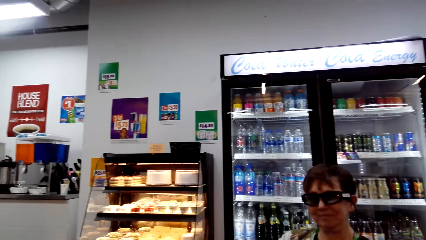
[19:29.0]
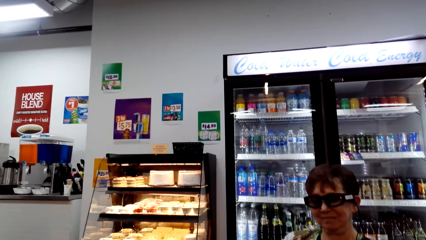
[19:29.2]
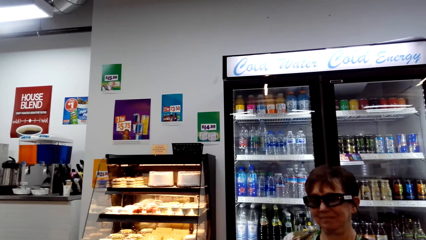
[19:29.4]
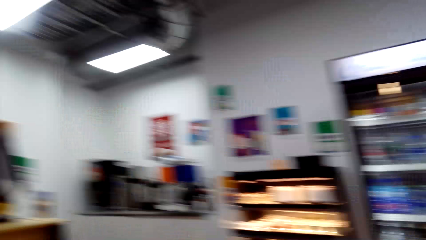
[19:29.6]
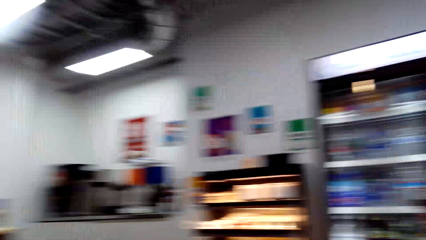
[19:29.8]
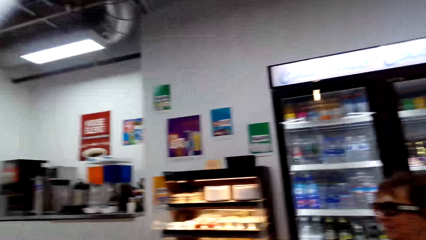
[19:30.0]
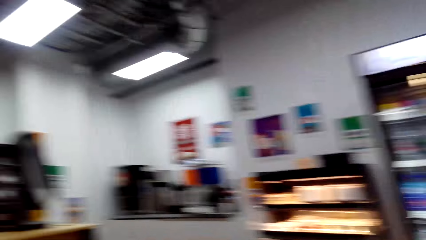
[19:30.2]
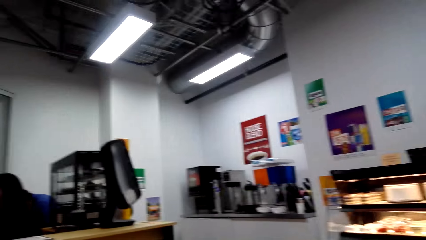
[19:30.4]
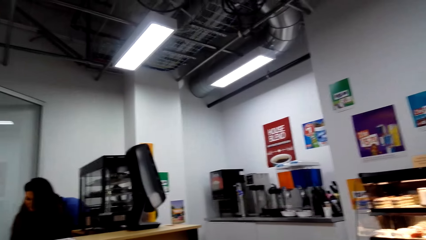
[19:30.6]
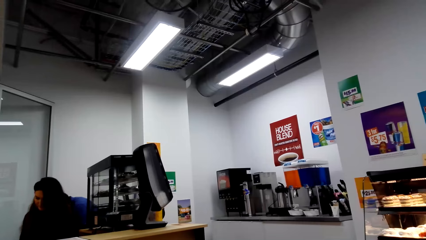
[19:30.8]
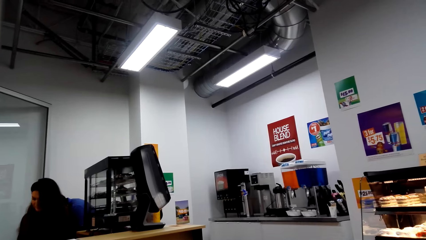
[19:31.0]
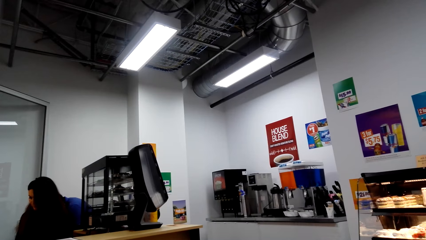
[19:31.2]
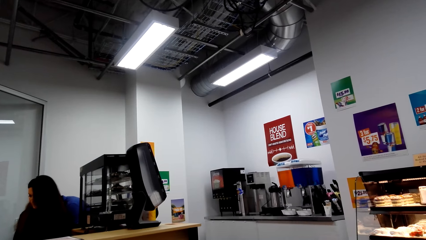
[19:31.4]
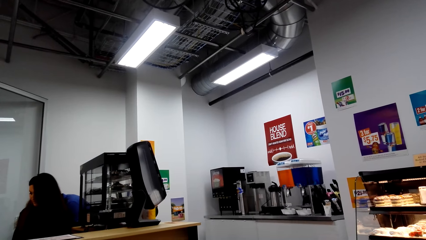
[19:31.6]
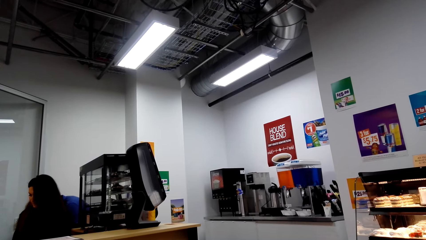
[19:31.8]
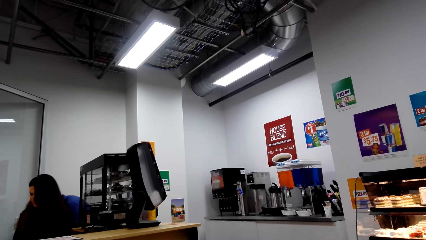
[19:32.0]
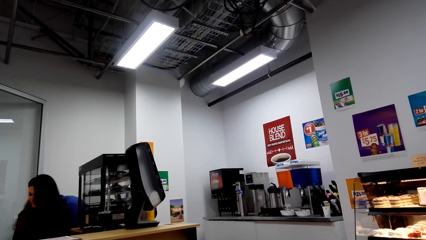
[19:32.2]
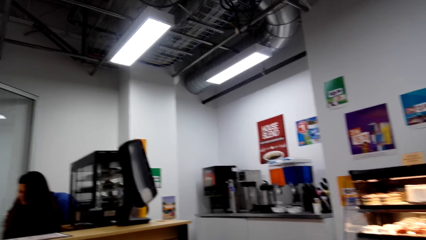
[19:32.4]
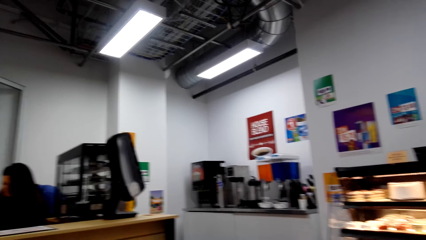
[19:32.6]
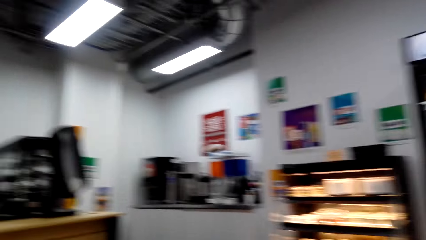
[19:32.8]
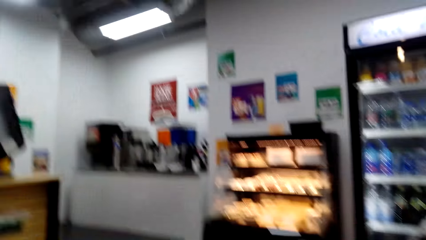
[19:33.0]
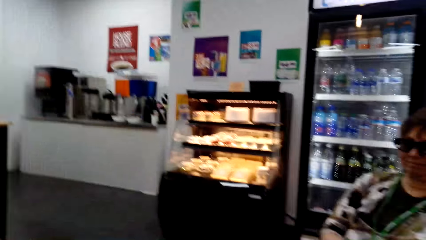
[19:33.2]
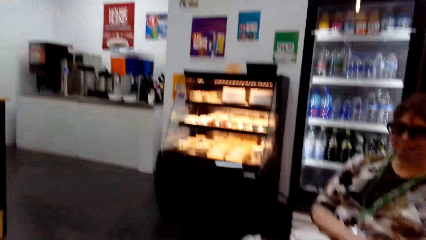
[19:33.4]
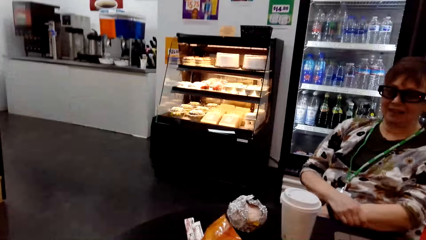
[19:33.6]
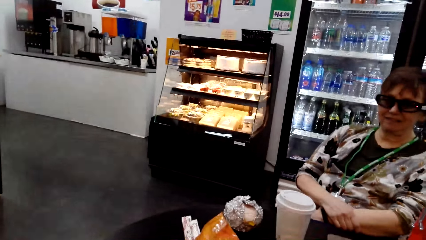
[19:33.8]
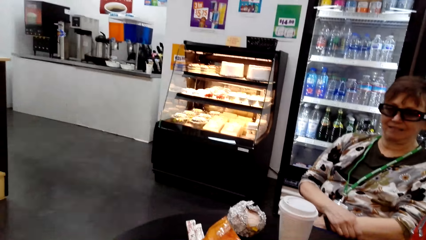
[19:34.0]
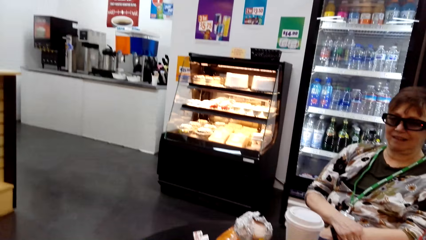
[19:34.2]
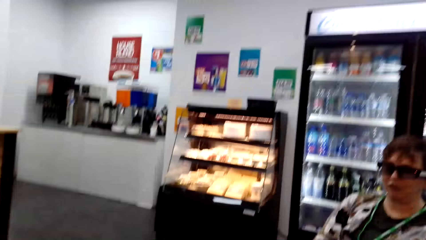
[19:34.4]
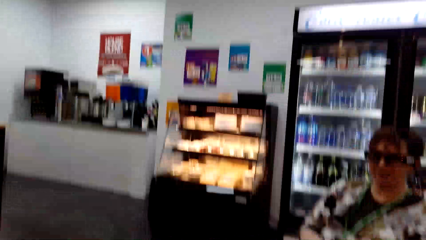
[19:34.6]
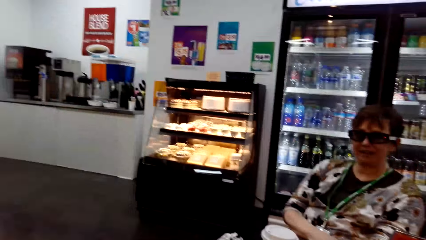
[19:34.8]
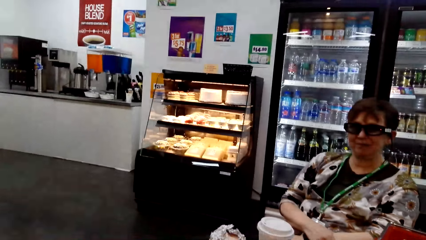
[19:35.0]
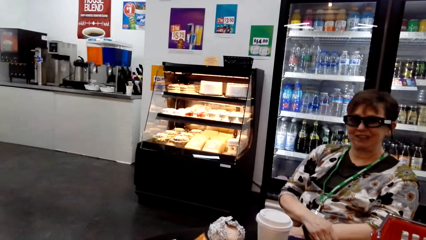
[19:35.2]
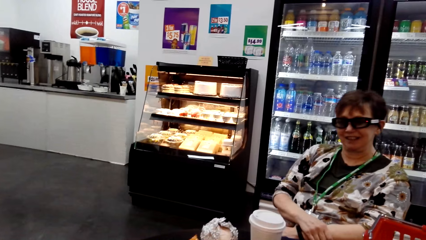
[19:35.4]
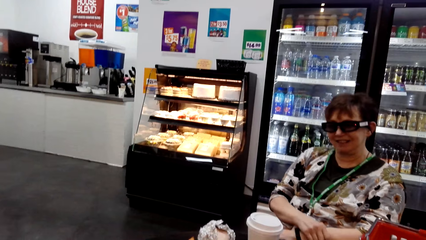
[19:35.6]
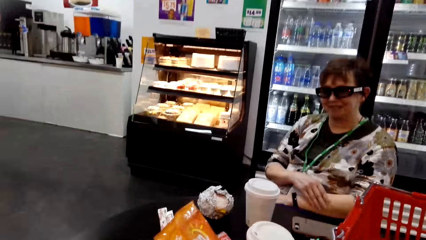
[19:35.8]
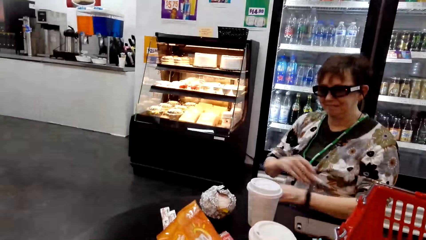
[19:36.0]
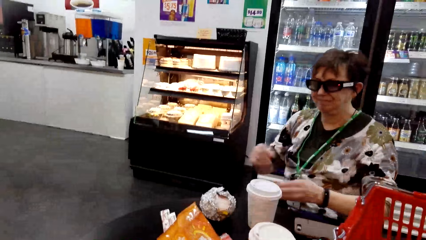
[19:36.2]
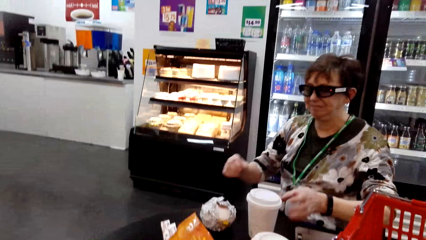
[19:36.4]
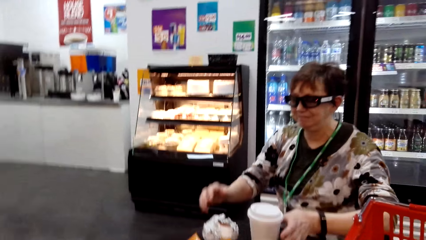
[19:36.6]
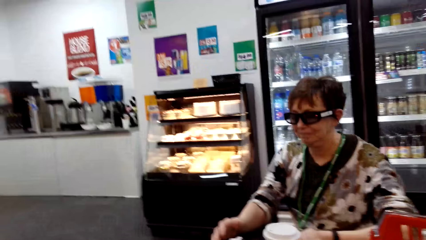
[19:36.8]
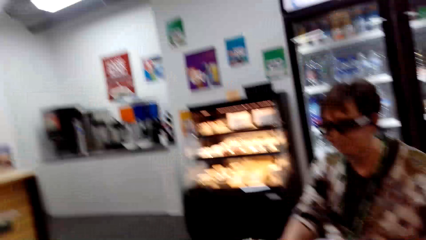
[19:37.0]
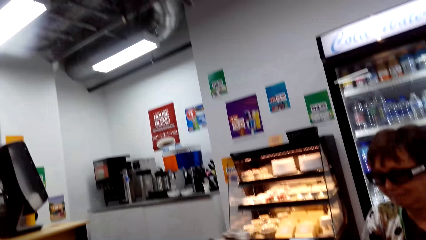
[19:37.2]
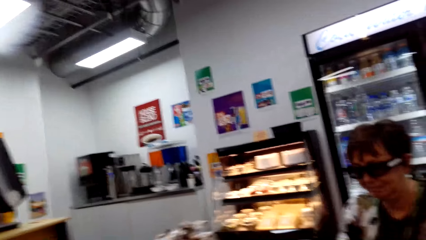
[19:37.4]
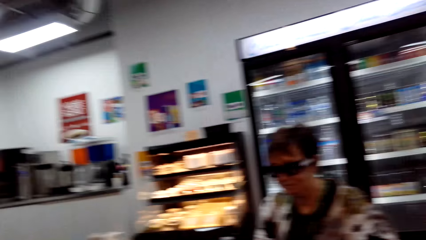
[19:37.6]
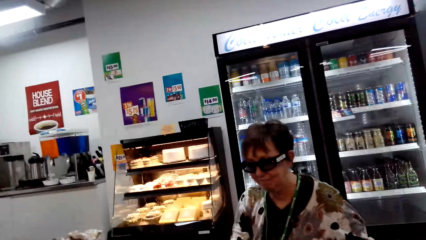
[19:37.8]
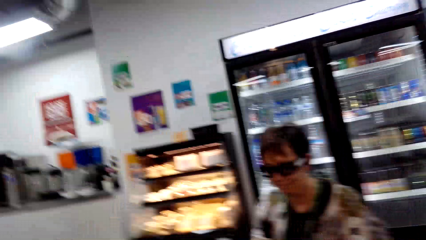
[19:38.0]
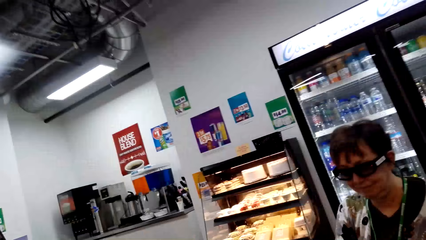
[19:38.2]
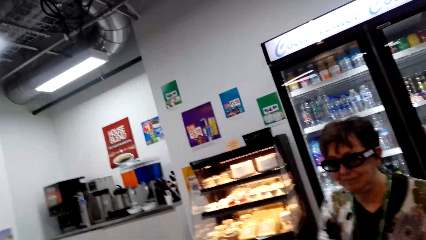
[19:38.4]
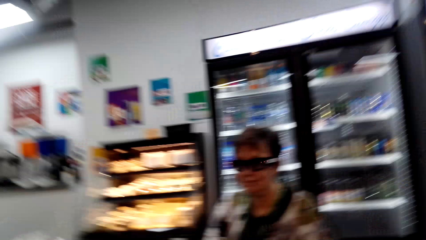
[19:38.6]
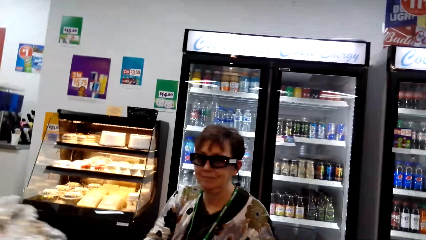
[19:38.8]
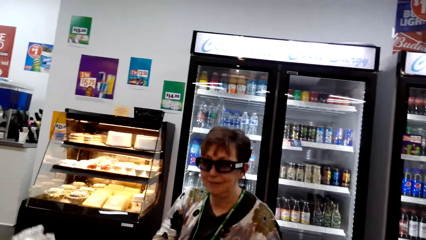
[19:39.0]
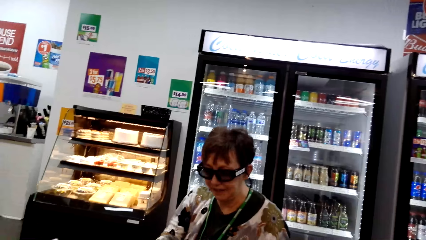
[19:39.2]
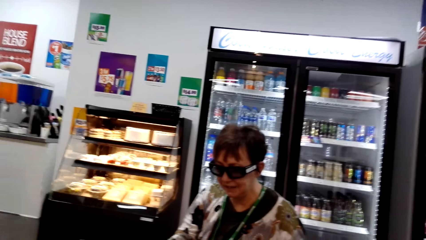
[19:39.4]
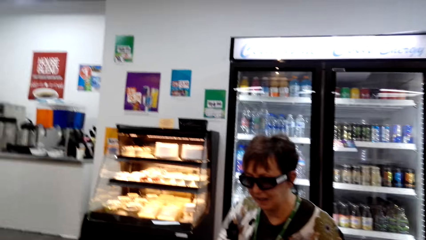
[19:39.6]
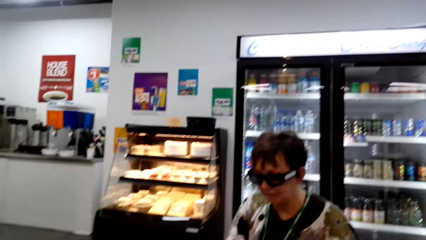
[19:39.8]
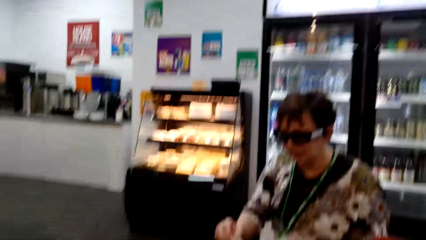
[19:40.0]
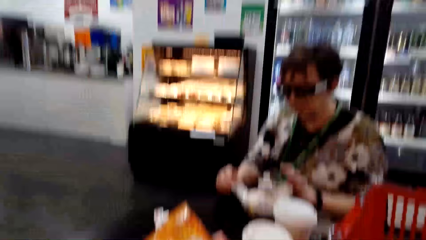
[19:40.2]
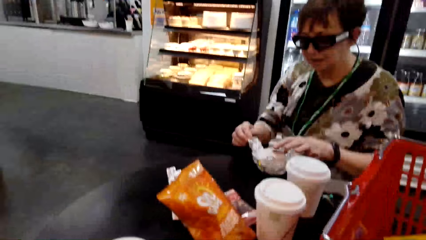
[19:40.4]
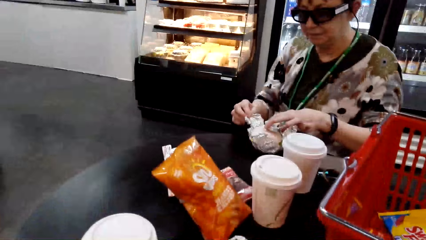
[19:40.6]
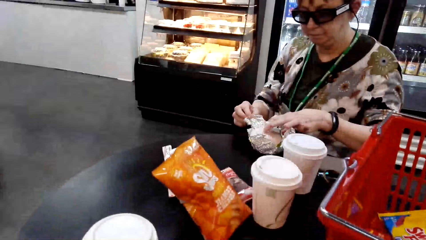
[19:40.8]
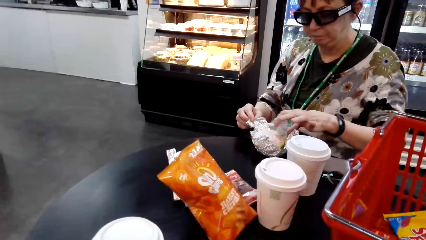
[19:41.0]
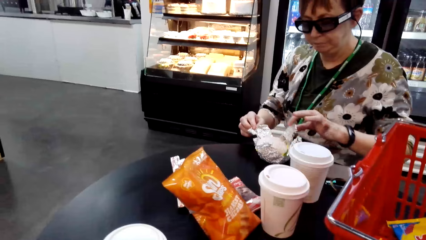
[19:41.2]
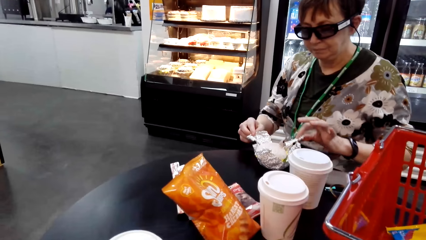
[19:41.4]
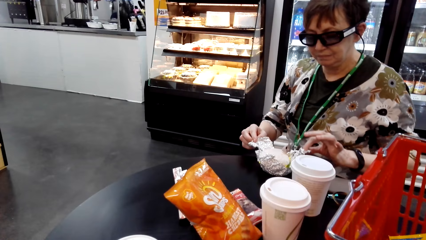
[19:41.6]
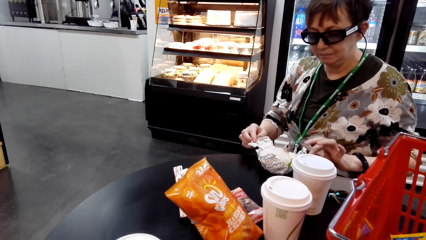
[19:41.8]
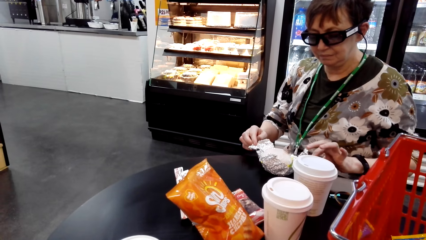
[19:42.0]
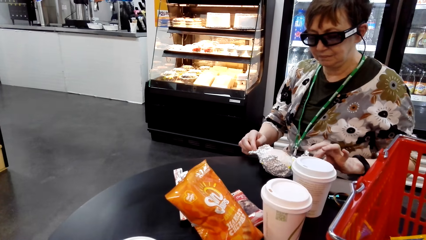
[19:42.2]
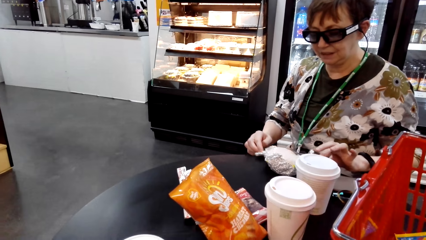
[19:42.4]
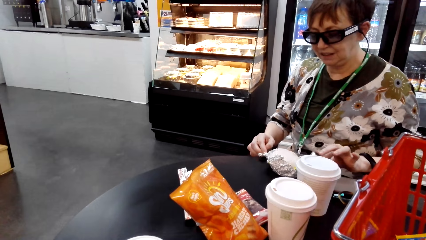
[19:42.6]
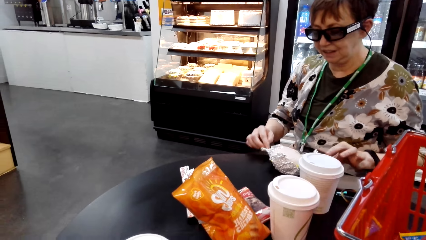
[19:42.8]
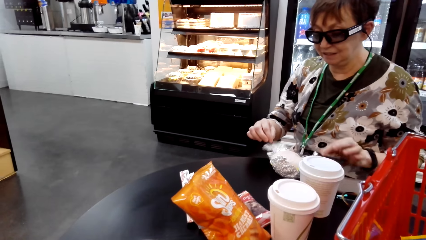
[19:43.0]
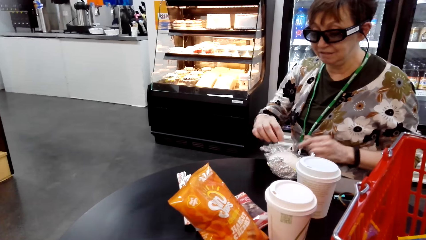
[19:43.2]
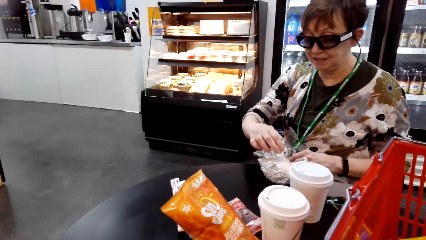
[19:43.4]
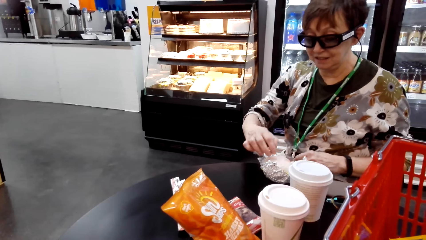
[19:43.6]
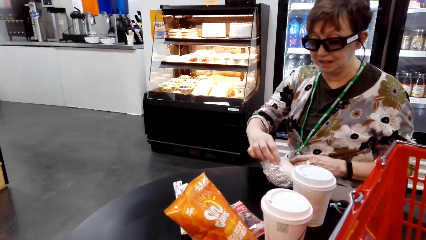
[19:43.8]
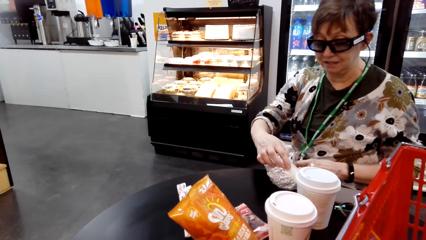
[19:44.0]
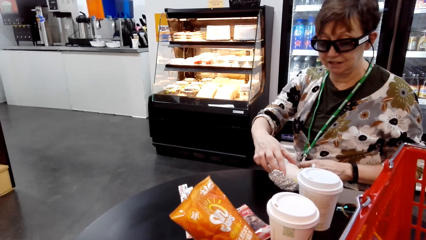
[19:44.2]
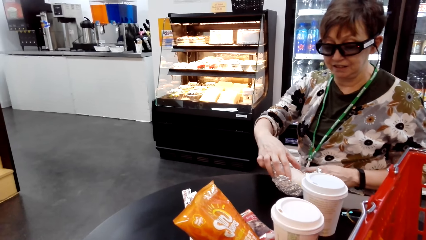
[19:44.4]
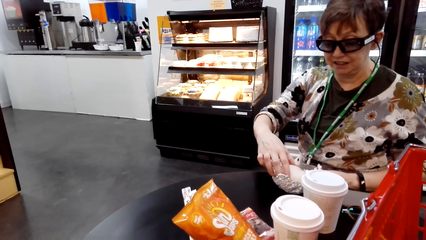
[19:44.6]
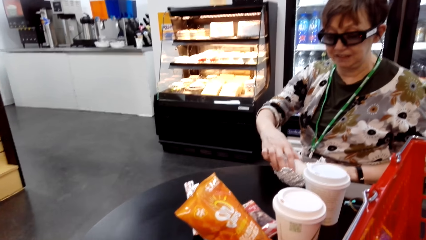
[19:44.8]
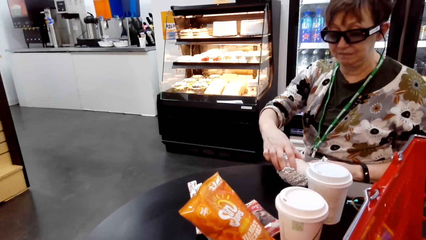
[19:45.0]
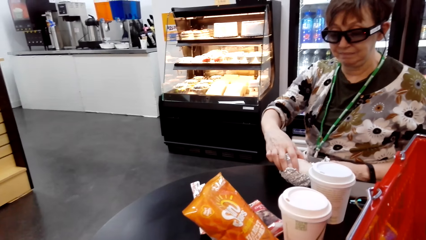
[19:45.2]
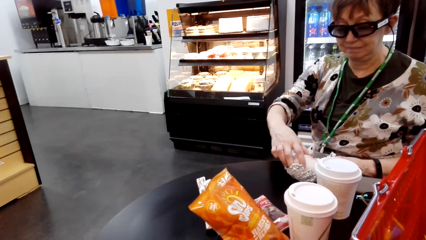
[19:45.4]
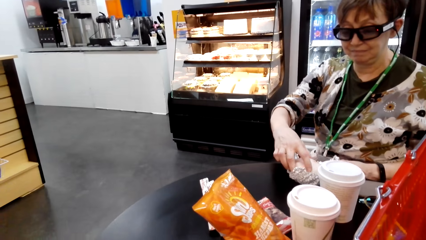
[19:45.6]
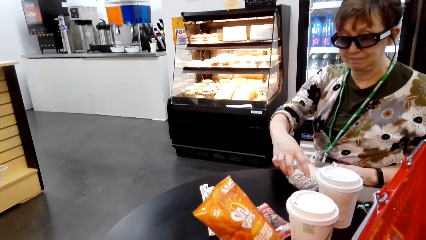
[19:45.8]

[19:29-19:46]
The camera wearer looks around. A woman talks. The camera wearer looks around. Another woman talks. The other woman picks up the aluminium foil. The camera wearer lifts the book. The other woman opens the aluminium foil. A person eats the burger.
